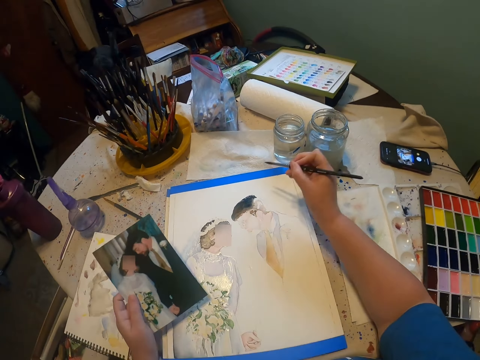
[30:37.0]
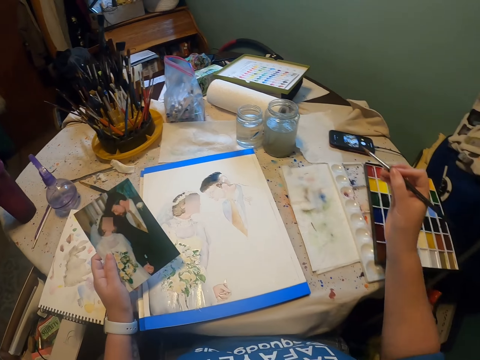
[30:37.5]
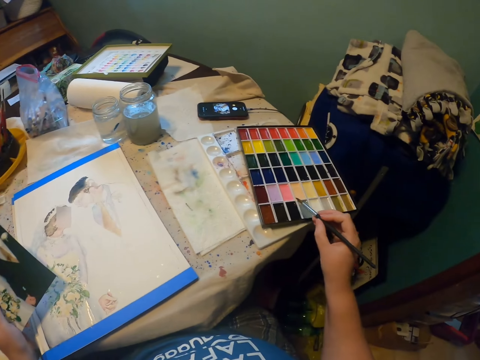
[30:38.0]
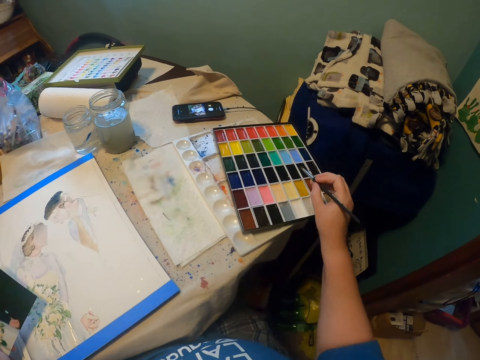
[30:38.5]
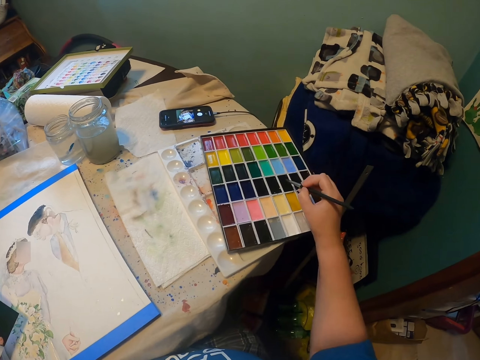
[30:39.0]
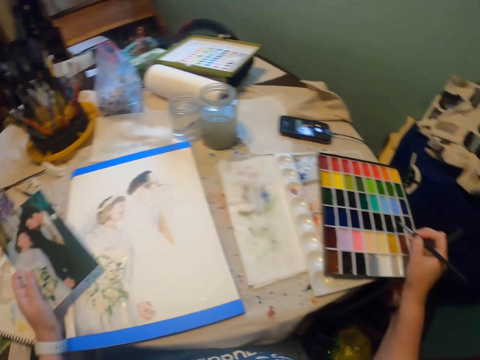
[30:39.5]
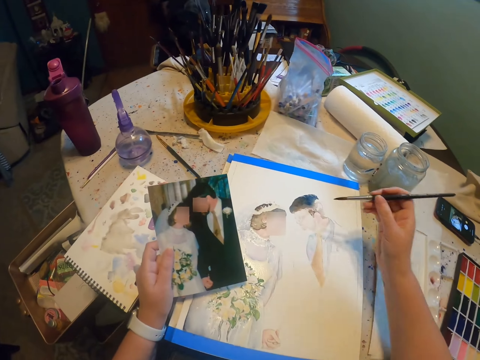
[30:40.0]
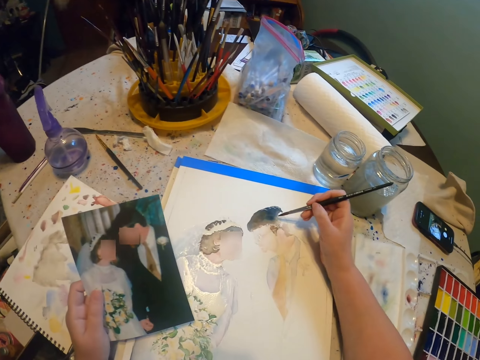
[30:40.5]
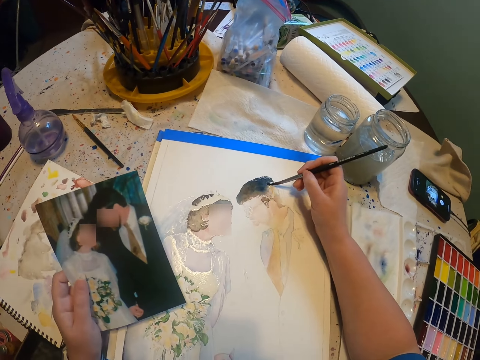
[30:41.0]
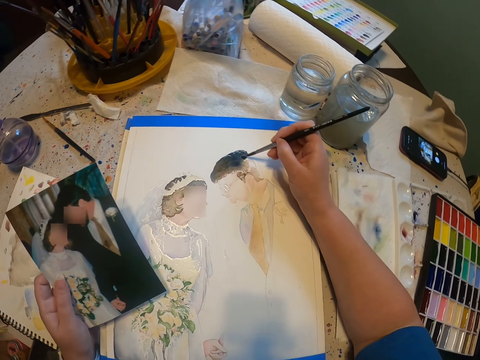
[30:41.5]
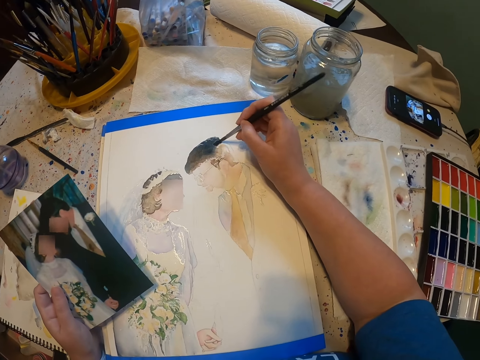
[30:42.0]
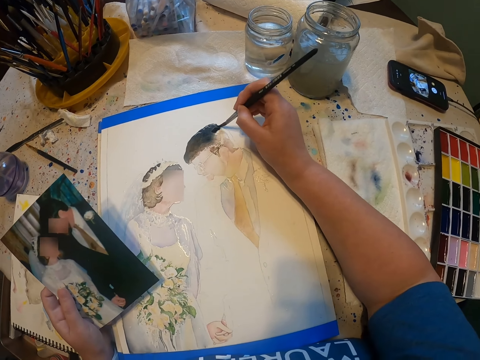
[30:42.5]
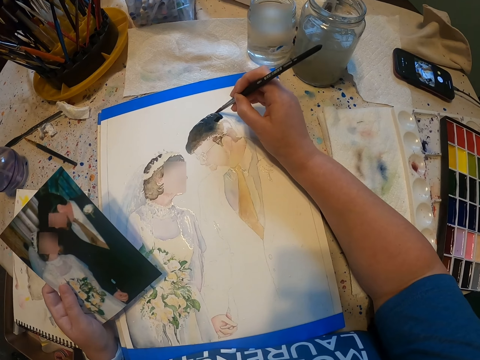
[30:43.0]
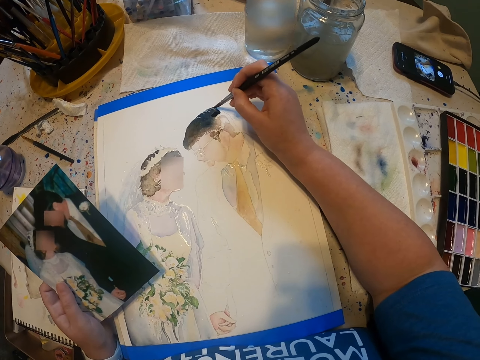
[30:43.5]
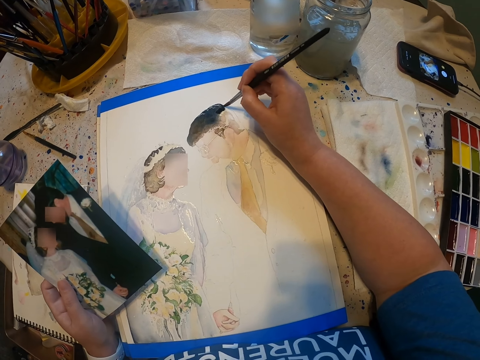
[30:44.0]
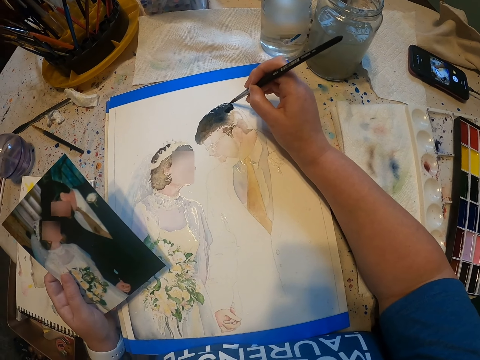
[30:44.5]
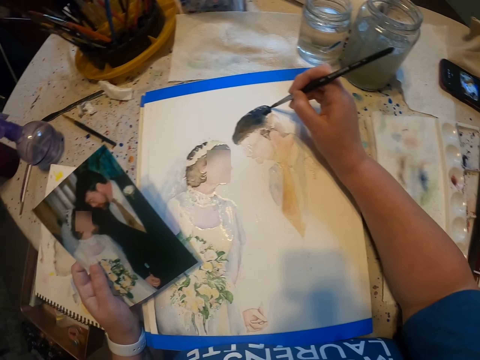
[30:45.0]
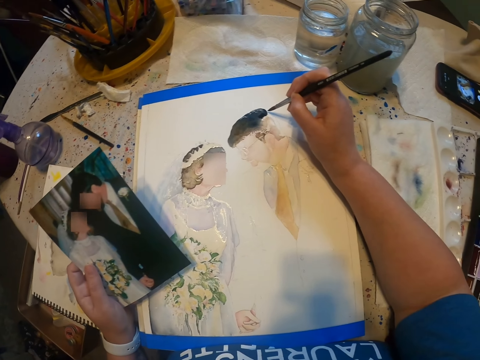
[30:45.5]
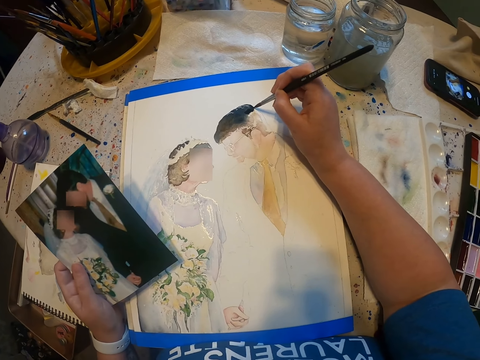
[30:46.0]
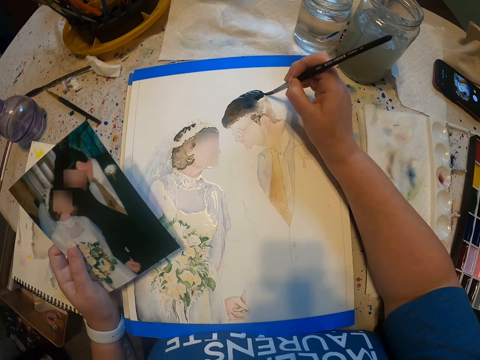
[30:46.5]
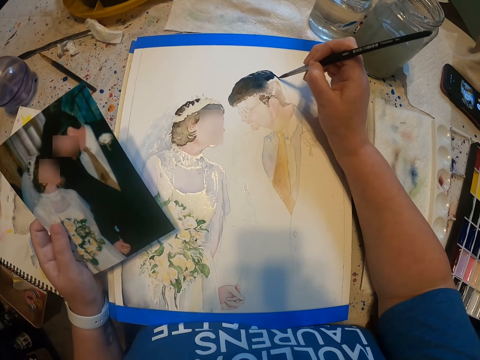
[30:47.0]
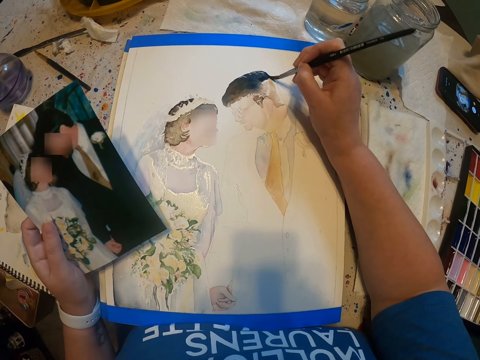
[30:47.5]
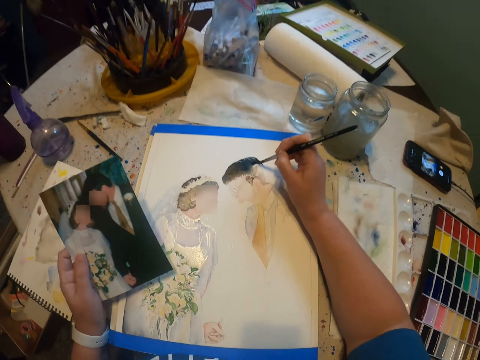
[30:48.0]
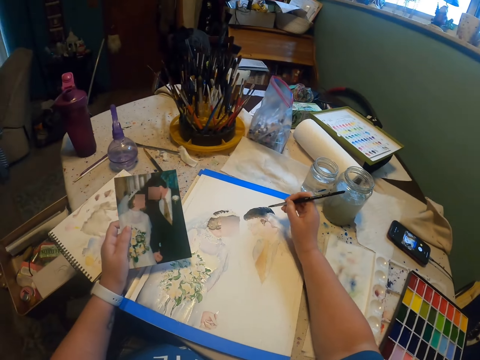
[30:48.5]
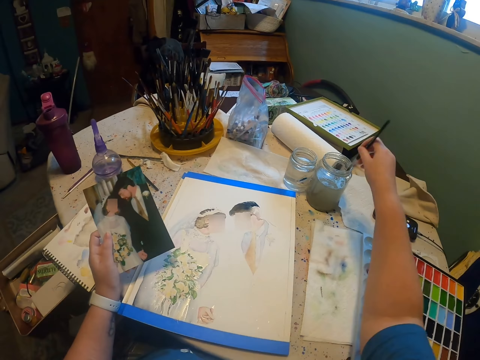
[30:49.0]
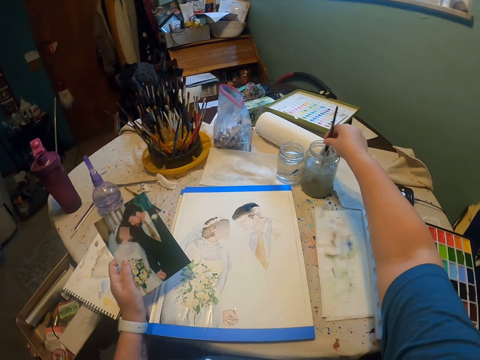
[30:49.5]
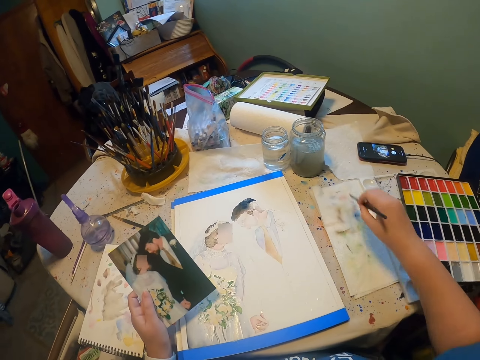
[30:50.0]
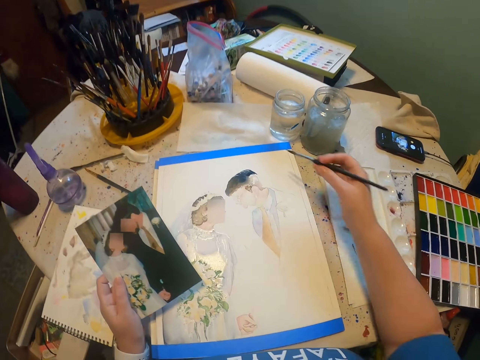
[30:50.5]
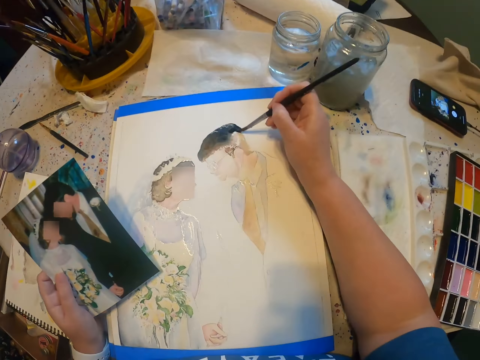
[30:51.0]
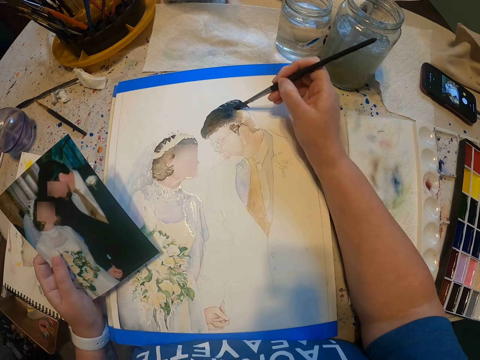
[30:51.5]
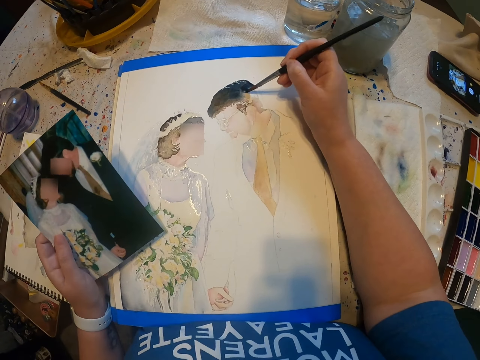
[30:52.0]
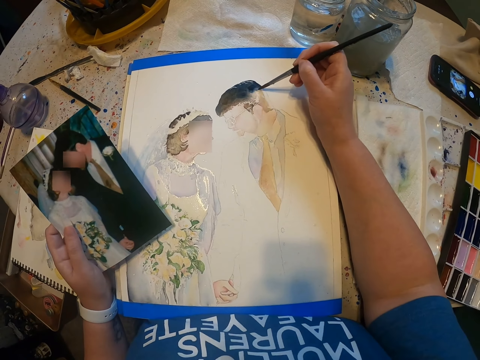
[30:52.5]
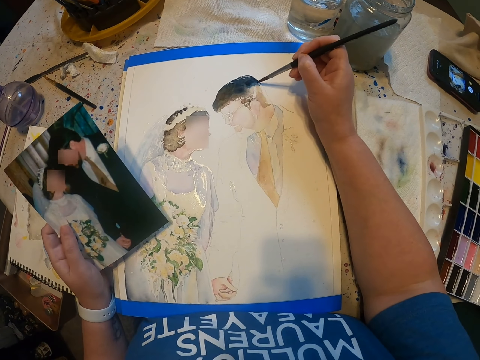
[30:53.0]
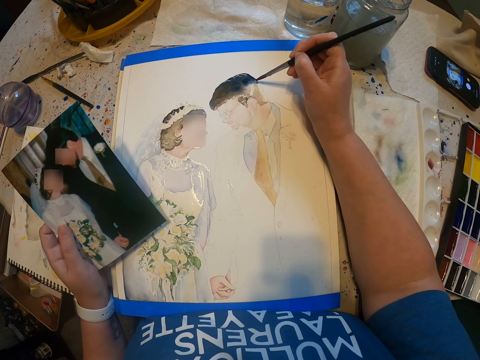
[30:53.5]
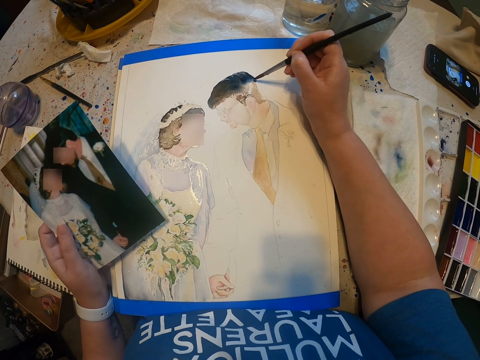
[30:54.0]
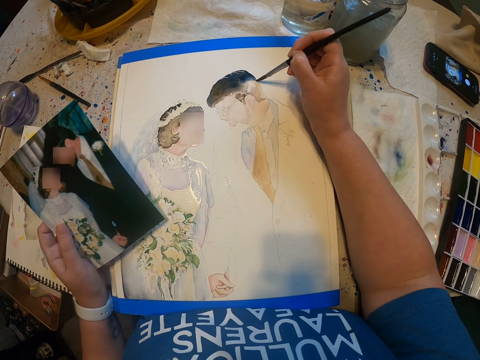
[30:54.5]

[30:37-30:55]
The camera wearer adds paint on the paint brush. They paint on the paint paper. They dip the paint brush in the water color. They reduce the paint from the paint brush. They paint the sketch with the brush on the paint paper.

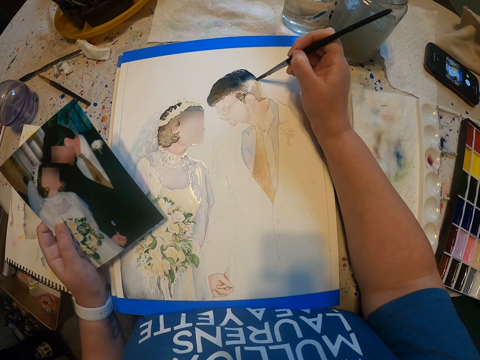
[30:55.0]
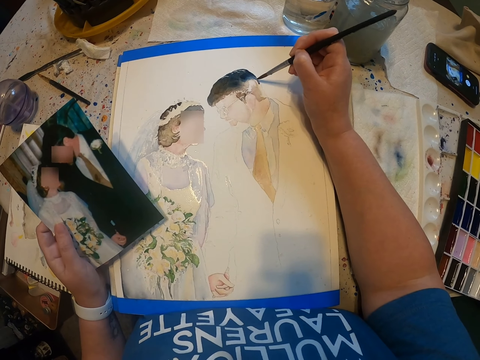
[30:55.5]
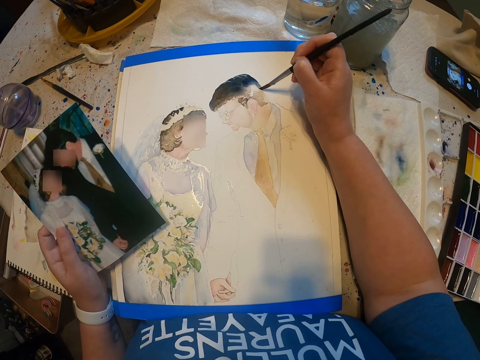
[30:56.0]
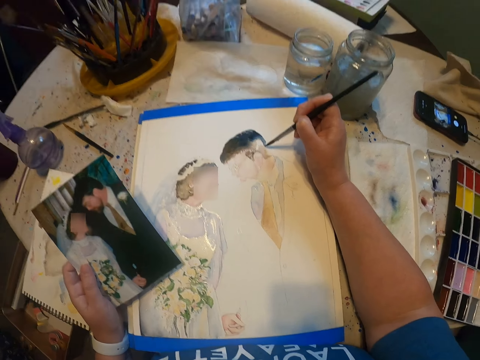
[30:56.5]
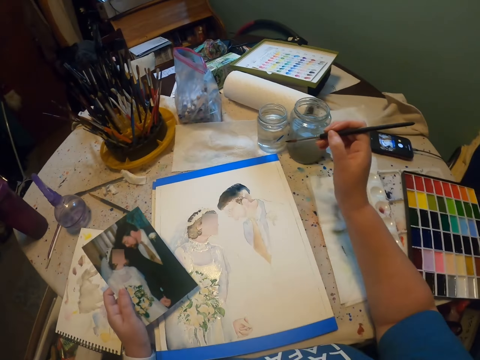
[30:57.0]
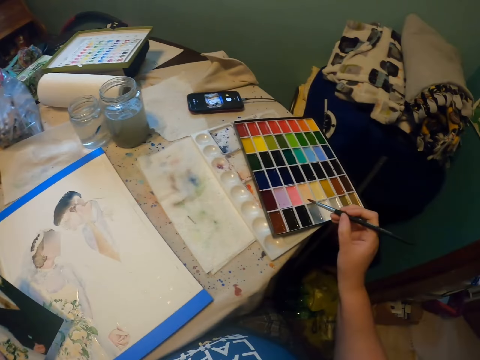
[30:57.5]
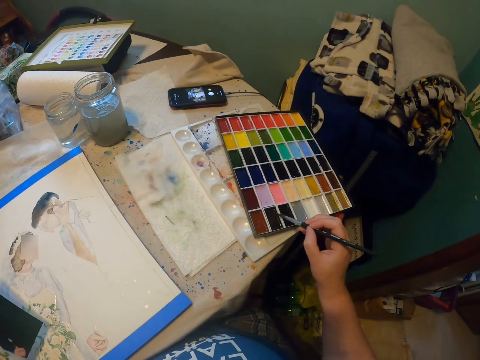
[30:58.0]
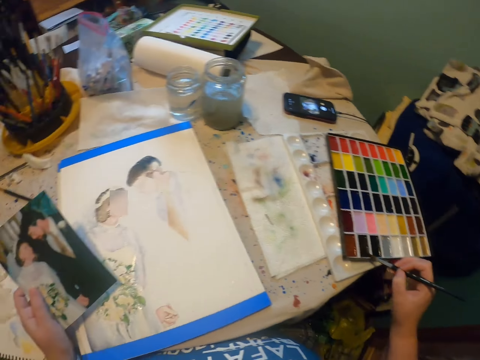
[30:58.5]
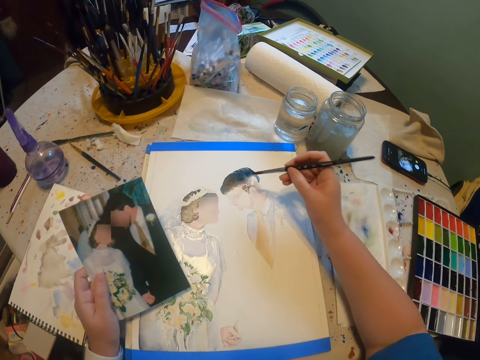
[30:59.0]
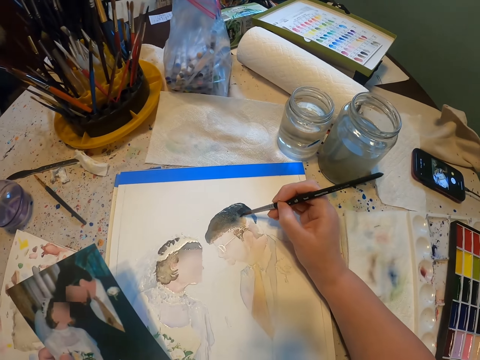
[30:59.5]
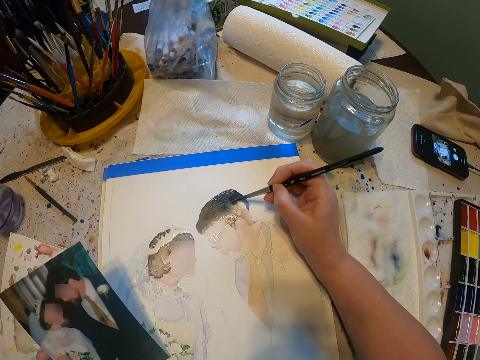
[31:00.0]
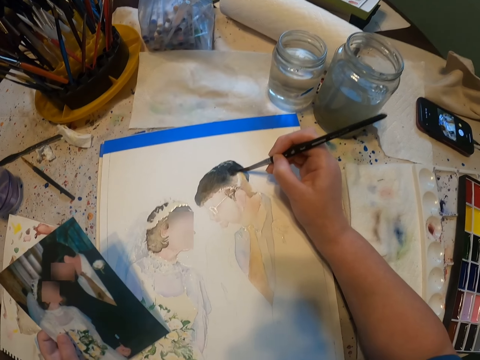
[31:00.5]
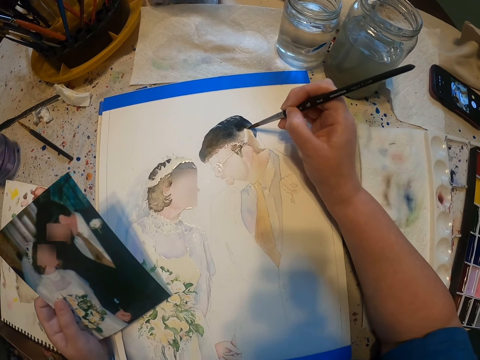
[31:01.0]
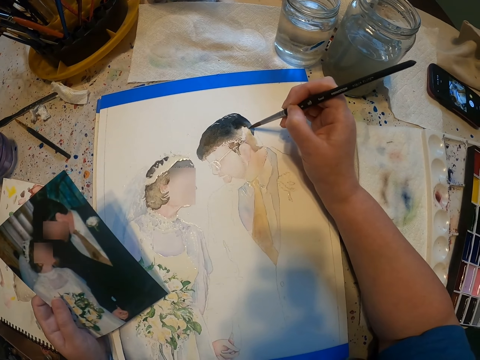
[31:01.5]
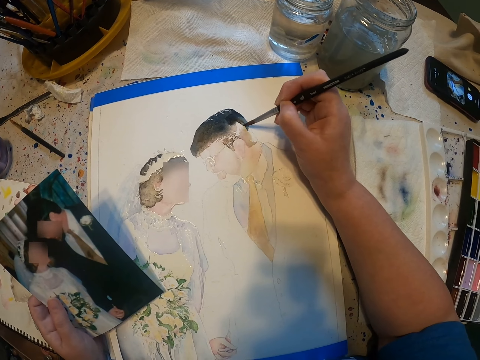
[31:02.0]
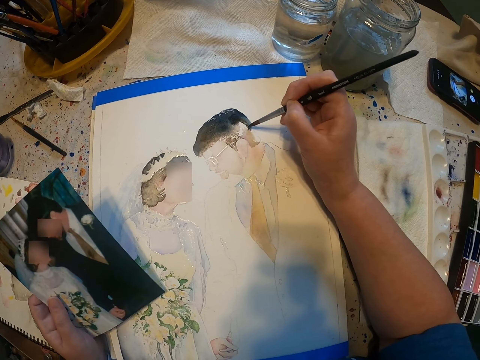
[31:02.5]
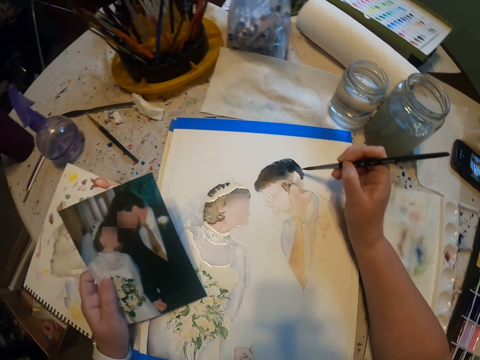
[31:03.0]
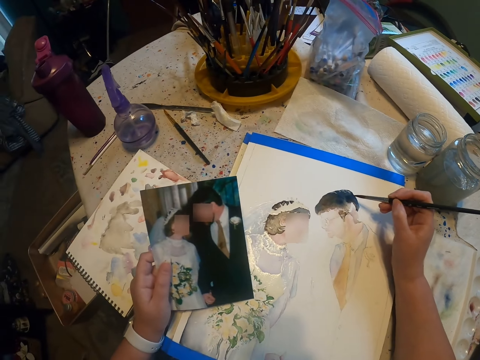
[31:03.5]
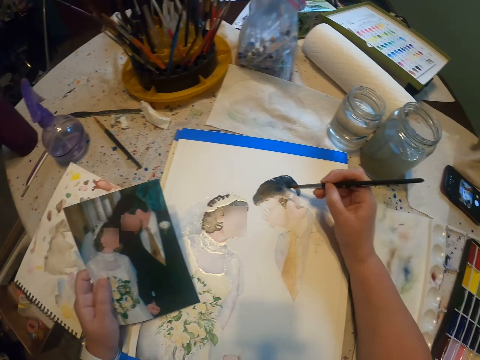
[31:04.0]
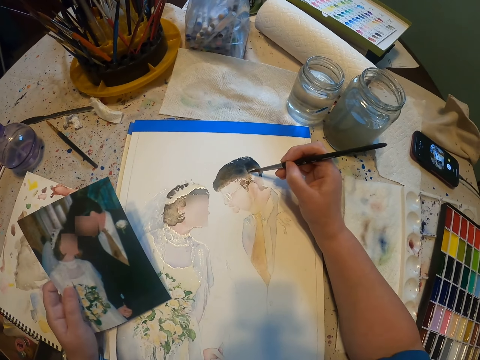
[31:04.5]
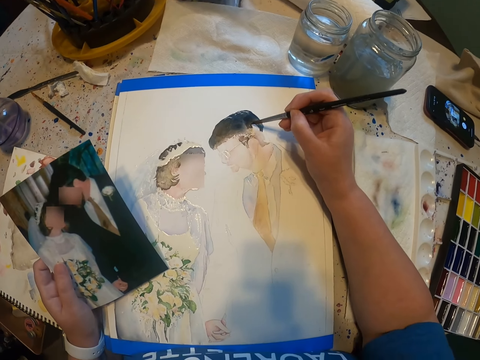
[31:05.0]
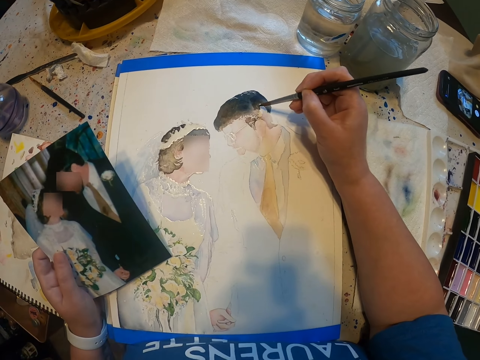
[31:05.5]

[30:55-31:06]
The camera wearer dips the brush in the paint. They paint the sketch with the brush on the paint paper.
